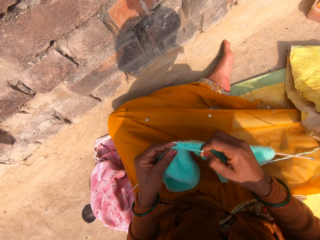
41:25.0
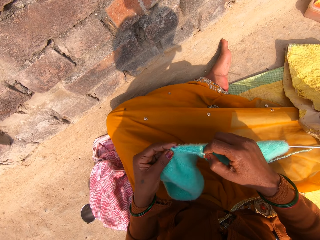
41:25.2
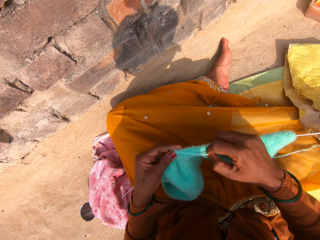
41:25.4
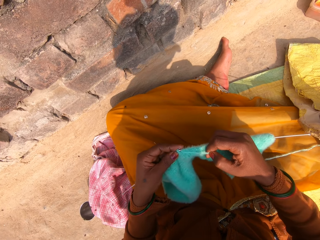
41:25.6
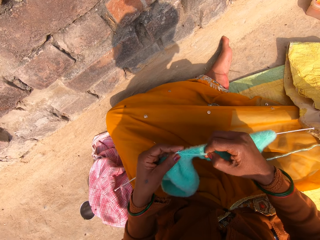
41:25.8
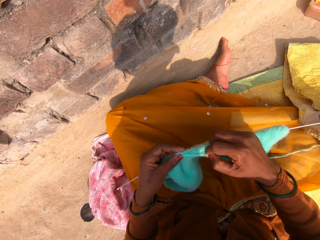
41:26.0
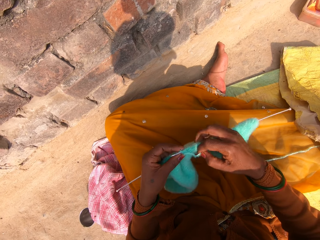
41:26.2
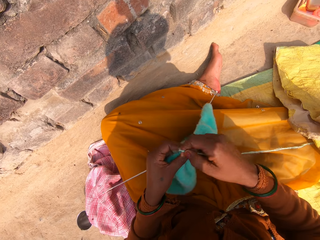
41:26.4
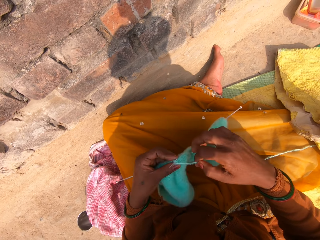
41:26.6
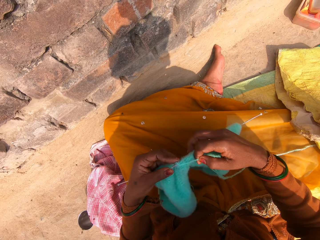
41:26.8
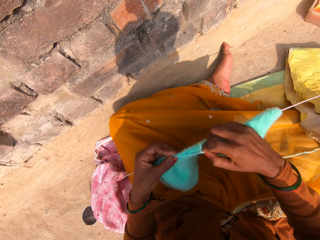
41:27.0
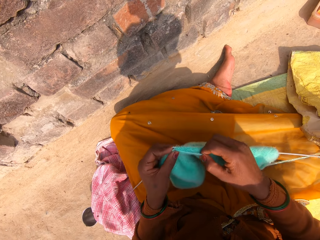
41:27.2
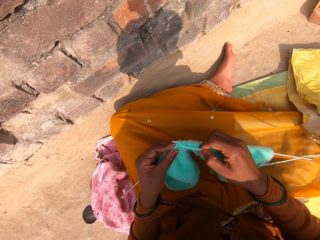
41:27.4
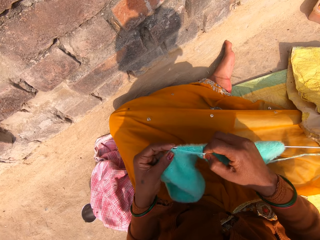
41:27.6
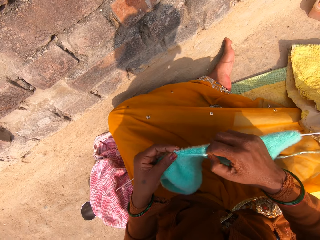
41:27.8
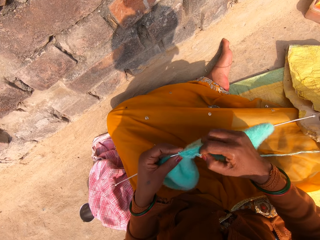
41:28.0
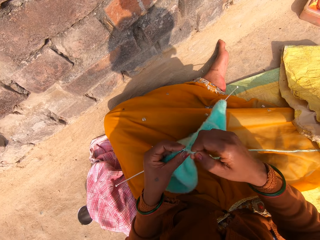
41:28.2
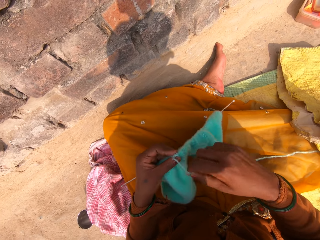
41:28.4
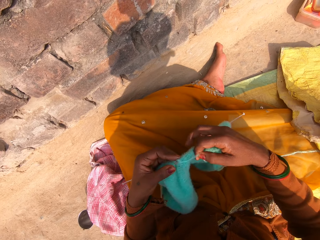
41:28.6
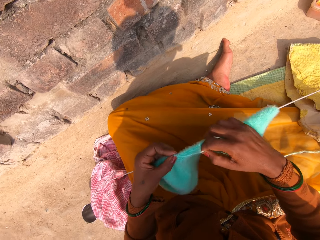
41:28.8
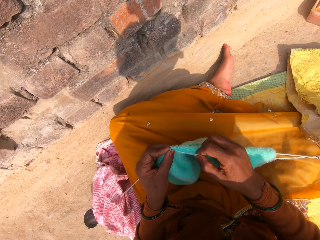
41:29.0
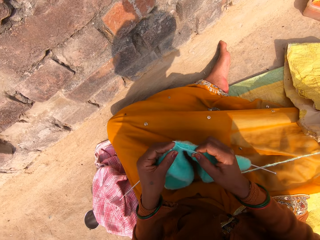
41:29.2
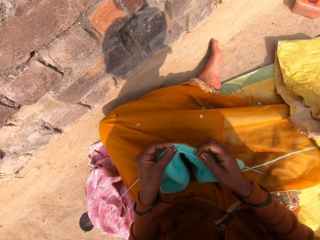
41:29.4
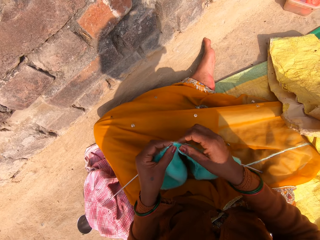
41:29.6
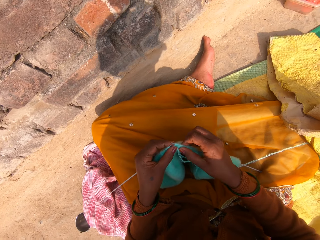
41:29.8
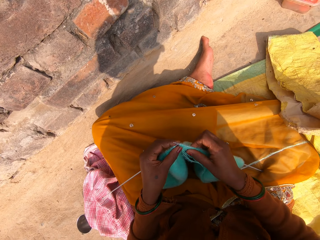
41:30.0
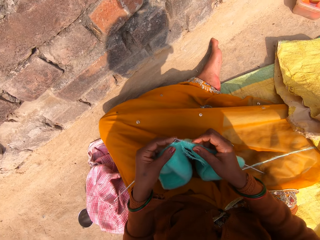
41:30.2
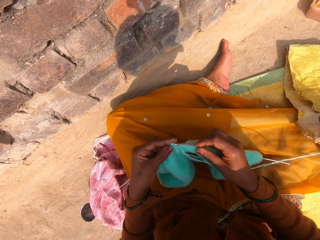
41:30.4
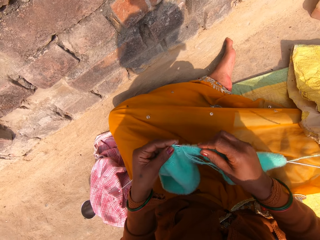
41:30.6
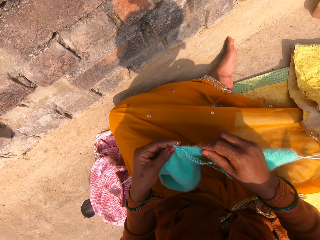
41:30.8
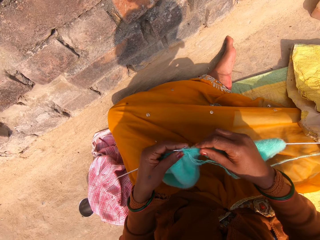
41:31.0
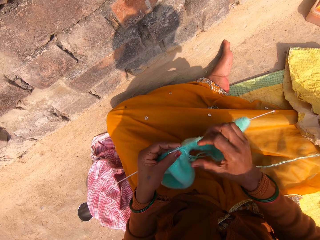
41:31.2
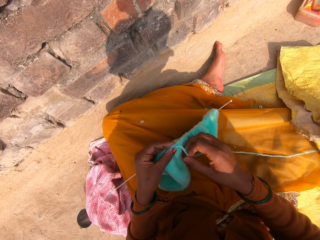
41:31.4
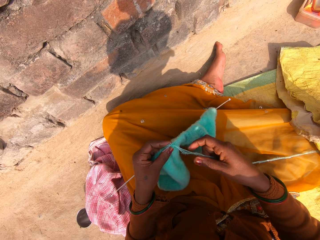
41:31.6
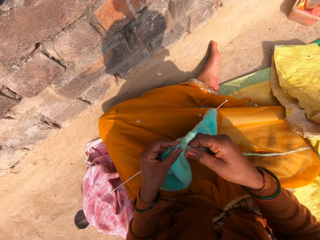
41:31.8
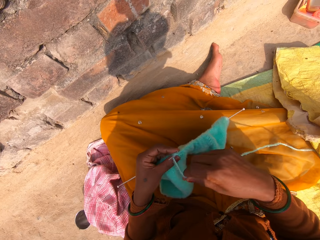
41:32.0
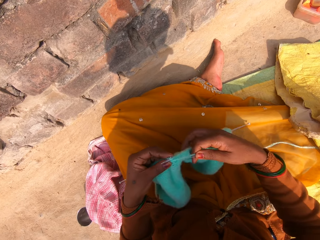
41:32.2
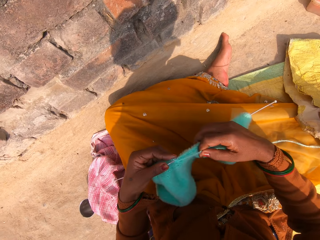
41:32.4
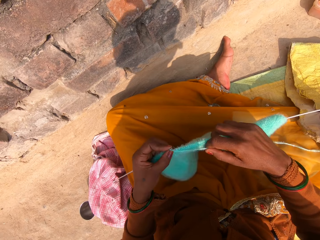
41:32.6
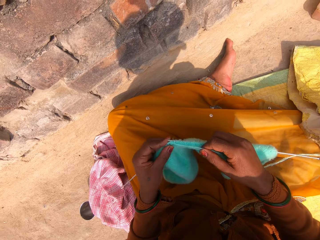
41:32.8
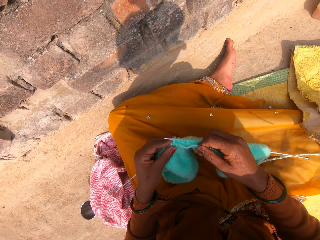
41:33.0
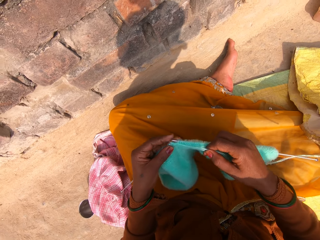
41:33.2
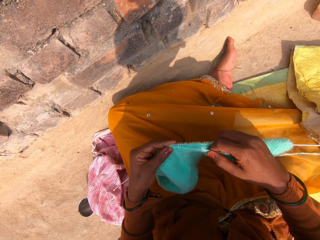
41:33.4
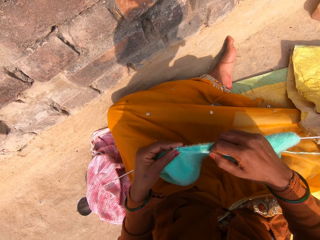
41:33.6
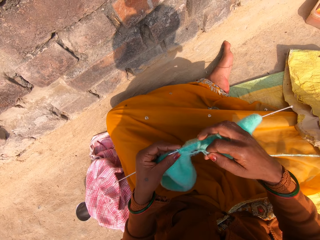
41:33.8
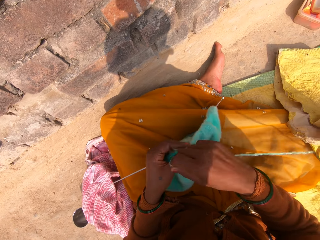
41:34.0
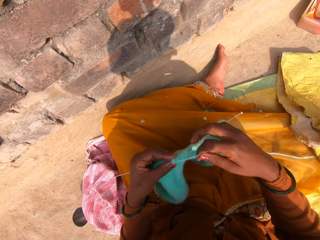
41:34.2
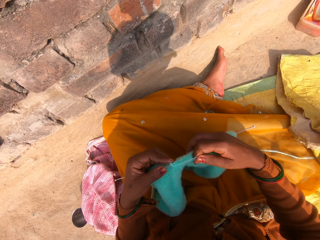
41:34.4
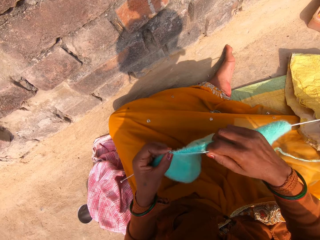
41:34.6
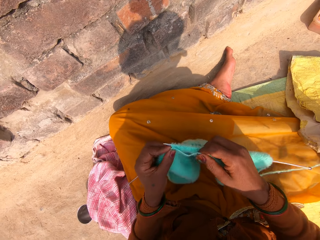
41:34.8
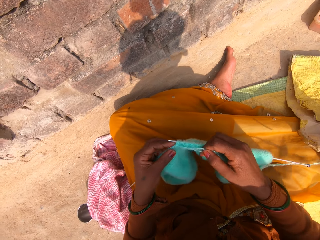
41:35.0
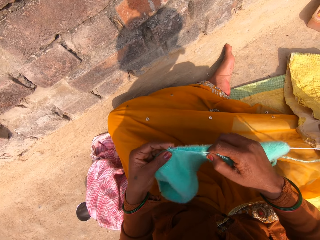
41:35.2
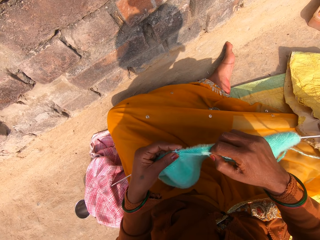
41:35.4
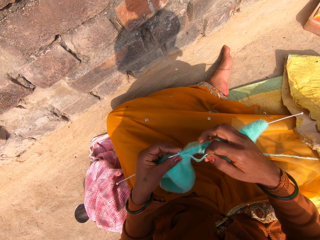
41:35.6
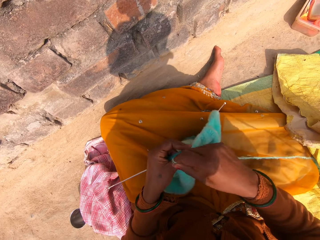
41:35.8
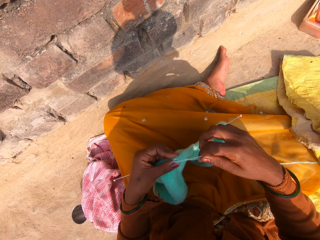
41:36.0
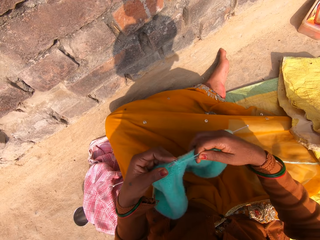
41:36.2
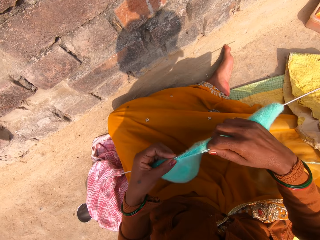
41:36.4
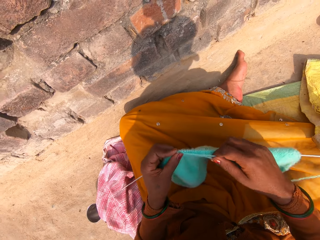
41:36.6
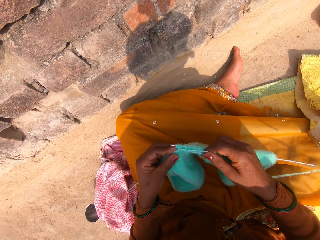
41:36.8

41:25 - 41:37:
The camera wearer adjusts the knitted wool on the knitting pin with her right hand. She puts the knitting pin through the knitted wool with her right hand. She continues knitting with the wool and the knitting pins.

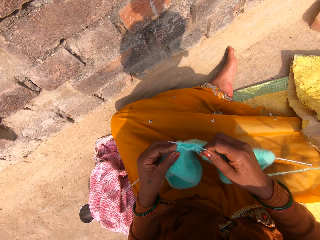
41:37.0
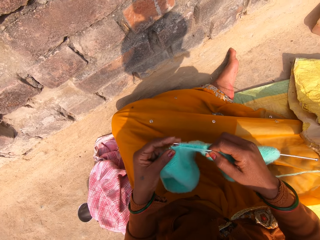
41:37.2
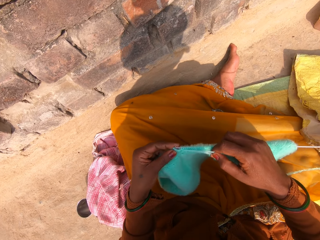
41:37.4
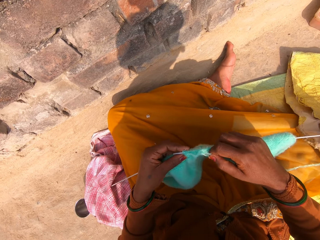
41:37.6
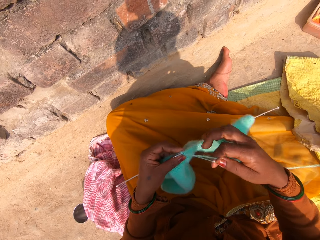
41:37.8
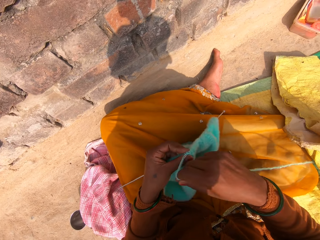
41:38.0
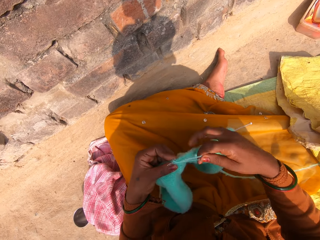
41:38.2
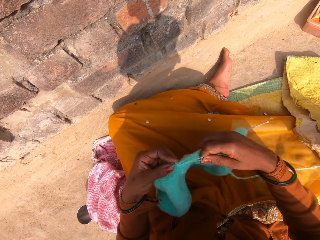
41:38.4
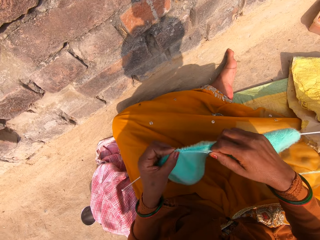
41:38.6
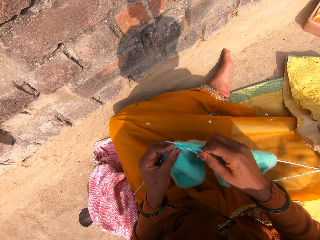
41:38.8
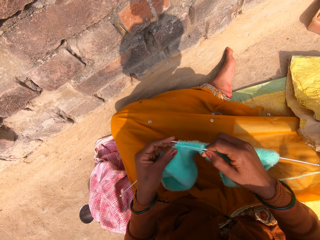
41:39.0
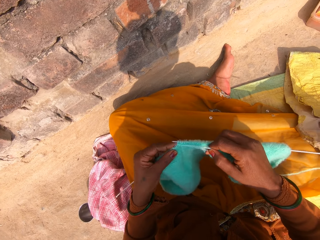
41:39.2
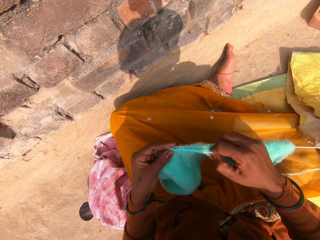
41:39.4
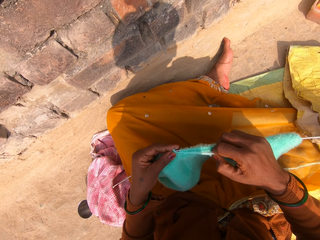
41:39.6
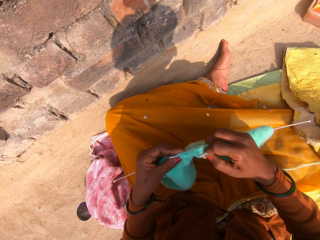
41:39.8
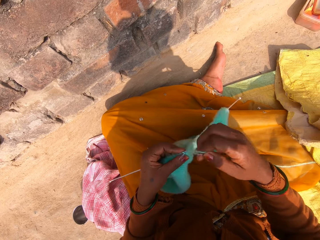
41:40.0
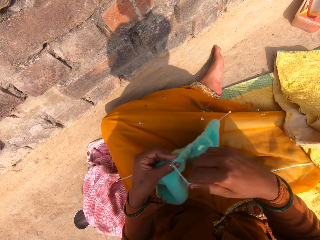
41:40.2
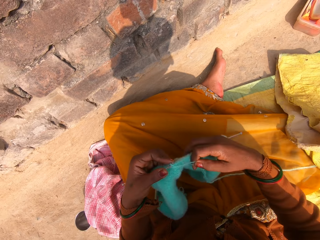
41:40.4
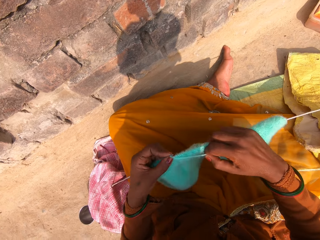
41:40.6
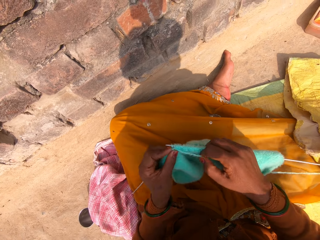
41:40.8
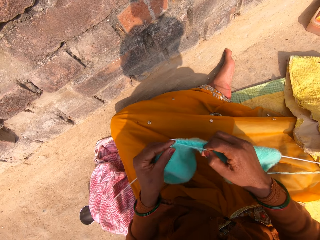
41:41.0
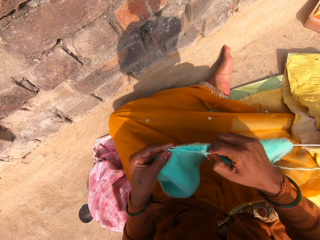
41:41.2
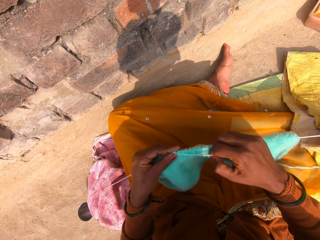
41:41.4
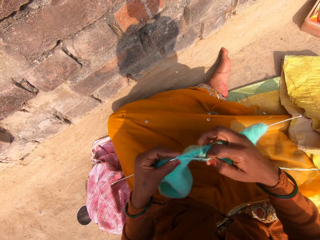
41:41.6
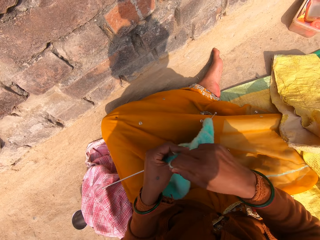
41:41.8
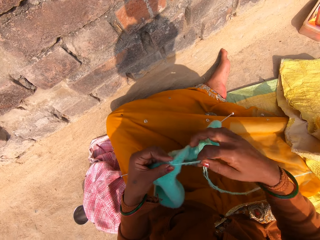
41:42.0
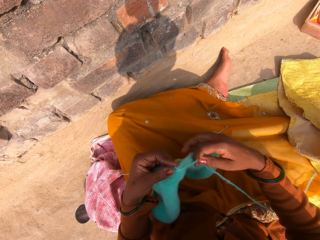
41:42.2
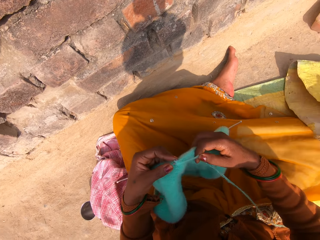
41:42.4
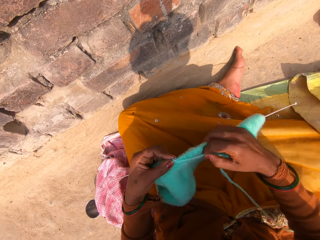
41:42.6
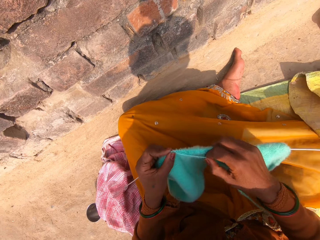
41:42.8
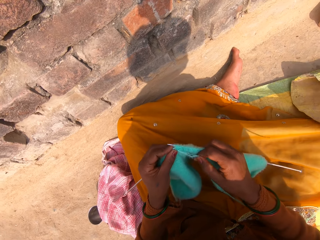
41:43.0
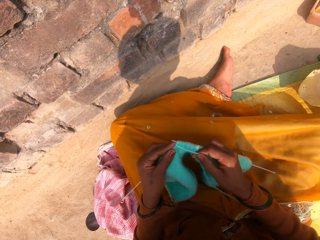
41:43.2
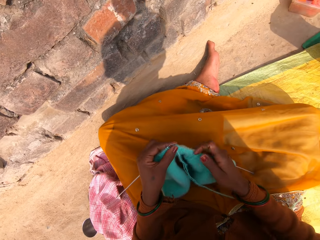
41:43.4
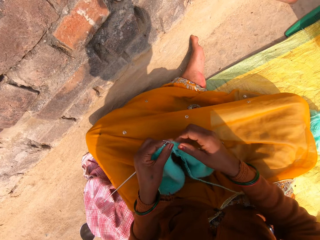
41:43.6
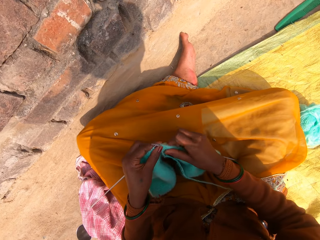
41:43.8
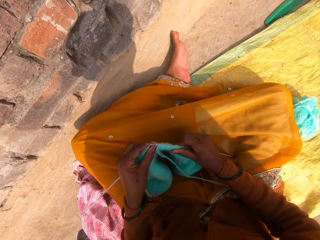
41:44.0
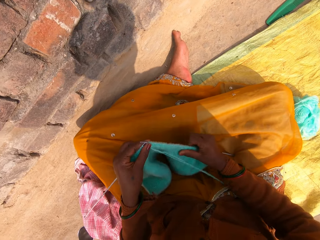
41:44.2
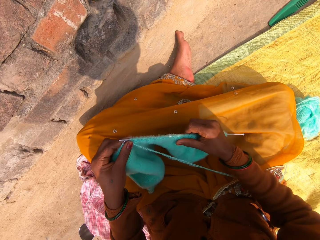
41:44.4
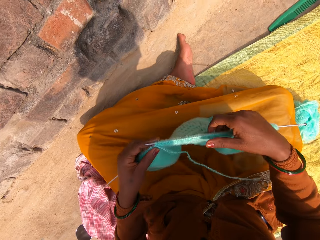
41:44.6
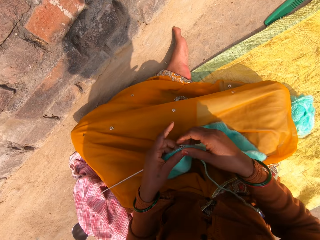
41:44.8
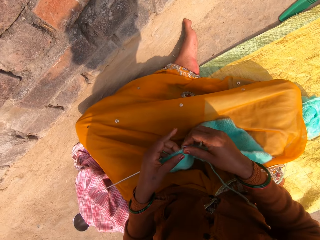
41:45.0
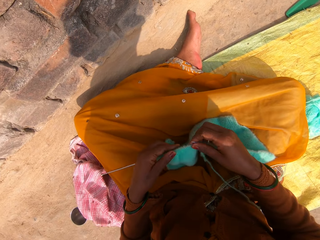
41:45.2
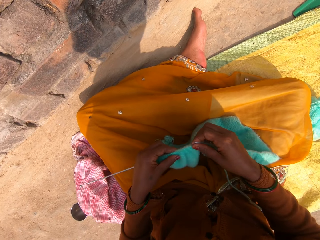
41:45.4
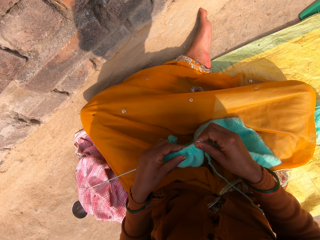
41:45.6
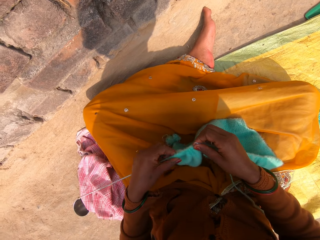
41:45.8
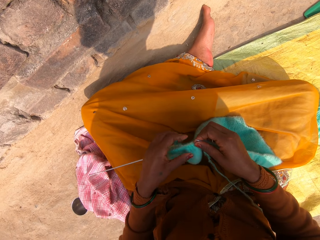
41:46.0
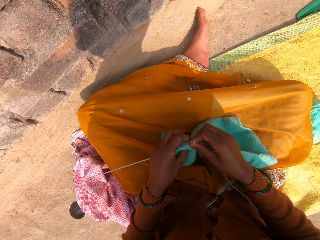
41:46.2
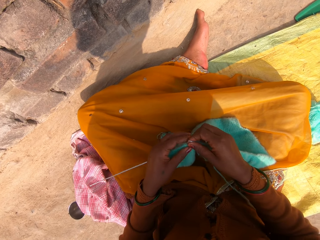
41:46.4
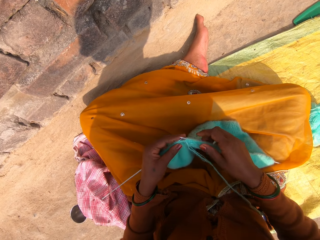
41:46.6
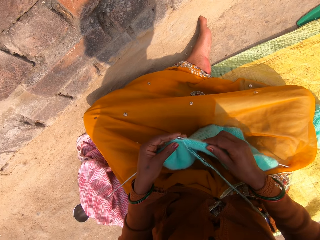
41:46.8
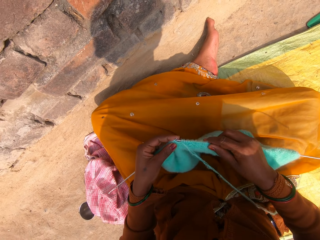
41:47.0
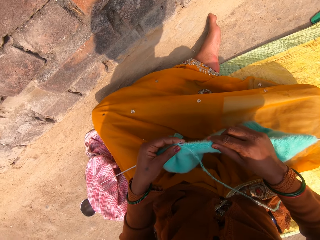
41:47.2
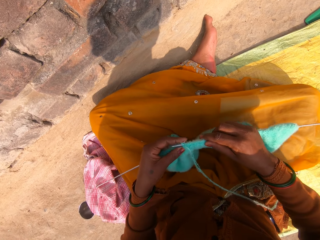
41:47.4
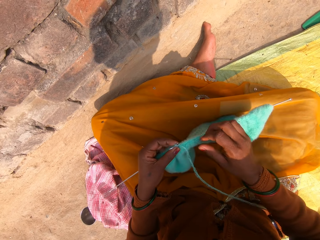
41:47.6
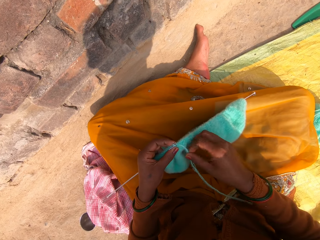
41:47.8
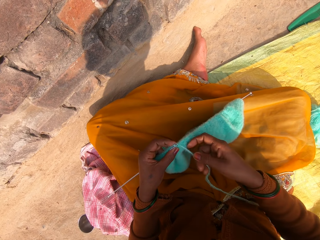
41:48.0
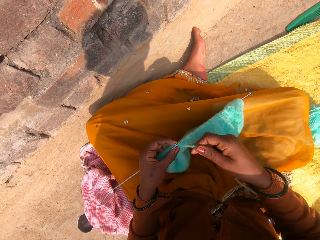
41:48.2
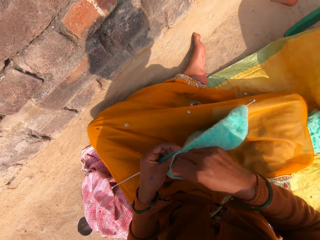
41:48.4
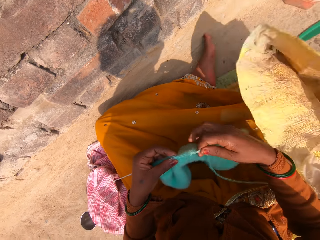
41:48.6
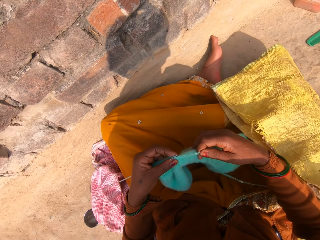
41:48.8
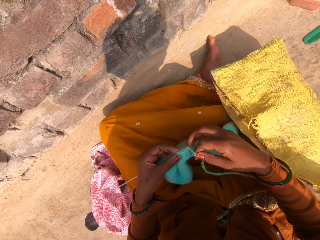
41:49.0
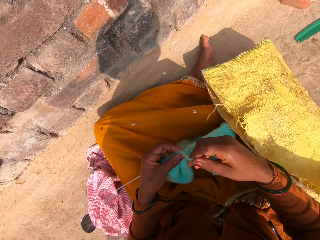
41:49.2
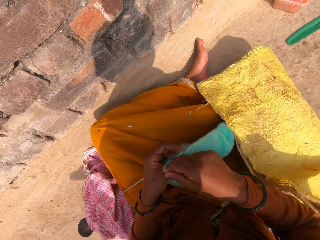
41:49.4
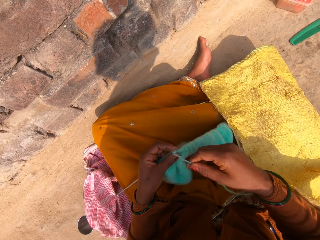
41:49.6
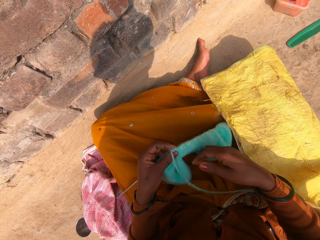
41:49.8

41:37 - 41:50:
The camera wearer adjusts the knitted wool on the knitting pin with her right hand. She adjusts the knitted wool on a knitting pin with her left hand. She puts the knitting pin through the knitted wool with her right hand. She continues knitting with the wool and the knitting pins.
